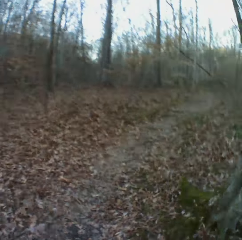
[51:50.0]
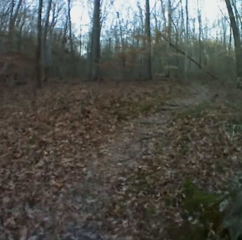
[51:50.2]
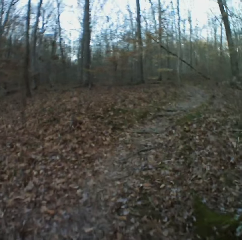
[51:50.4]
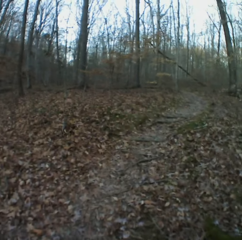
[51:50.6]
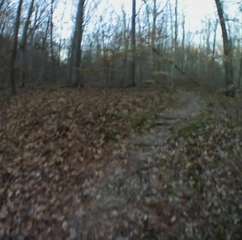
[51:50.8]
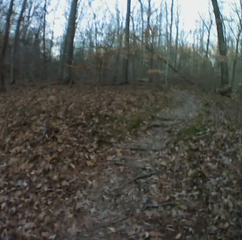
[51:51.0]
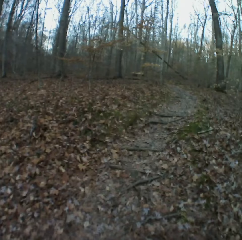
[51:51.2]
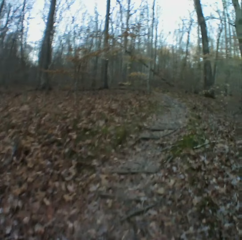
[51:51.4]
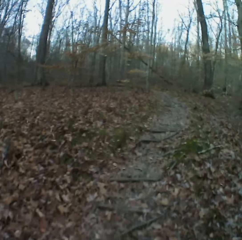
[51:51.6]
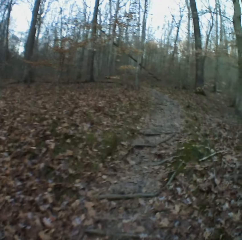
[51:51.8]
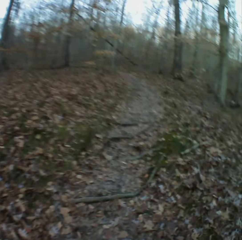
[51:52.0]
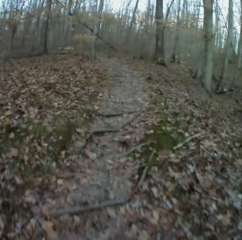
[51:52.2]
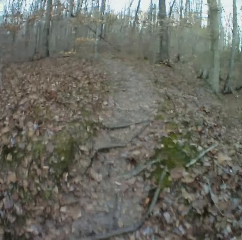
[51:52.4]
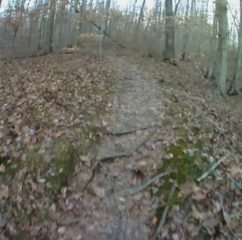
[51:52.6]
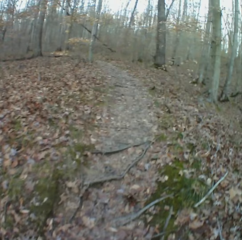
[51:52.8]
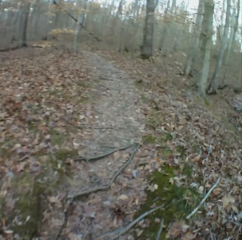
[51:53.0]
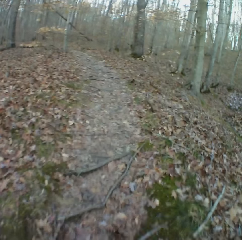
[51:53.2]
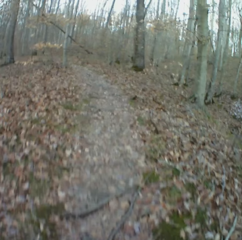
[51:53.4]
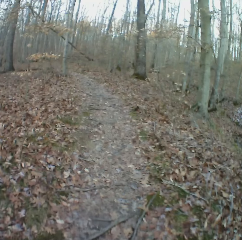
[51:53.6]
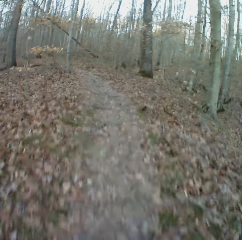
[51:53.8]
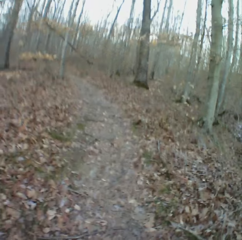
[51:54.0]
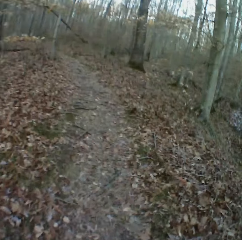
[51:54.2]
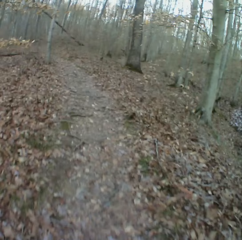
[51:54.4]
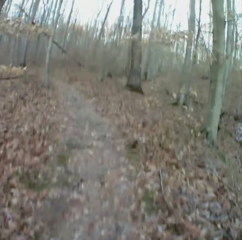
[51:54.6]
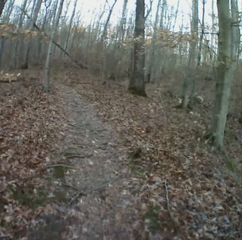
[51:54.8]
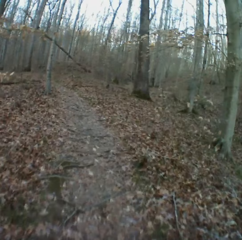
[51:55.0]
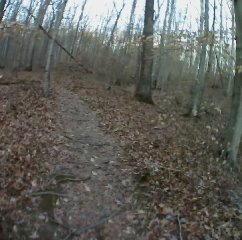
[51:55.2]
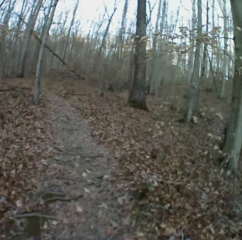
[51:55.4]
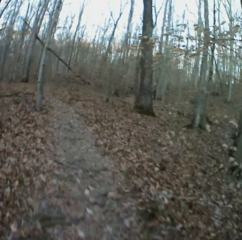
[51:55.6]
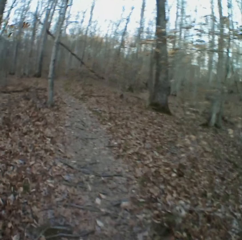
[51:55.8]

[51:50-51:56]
The camera wearer moves a hand. They walk around the forest.

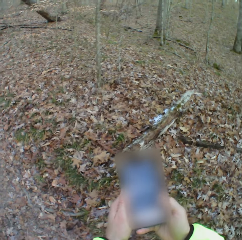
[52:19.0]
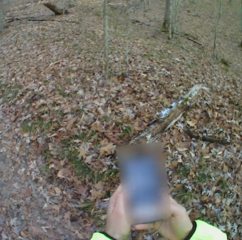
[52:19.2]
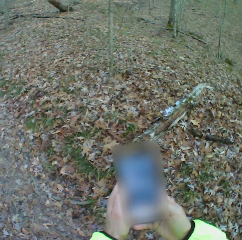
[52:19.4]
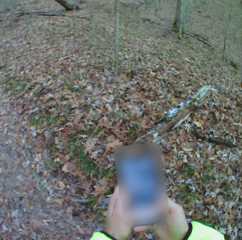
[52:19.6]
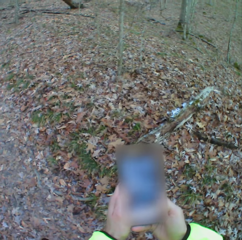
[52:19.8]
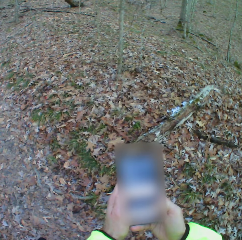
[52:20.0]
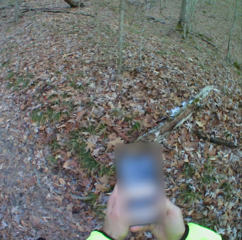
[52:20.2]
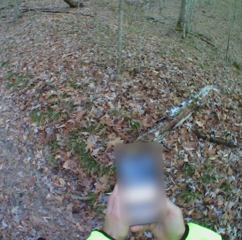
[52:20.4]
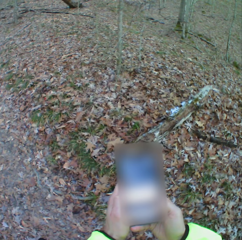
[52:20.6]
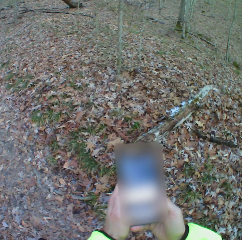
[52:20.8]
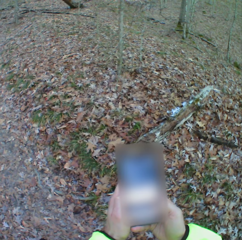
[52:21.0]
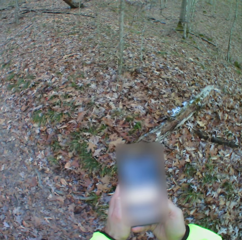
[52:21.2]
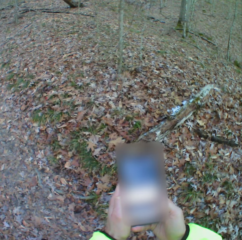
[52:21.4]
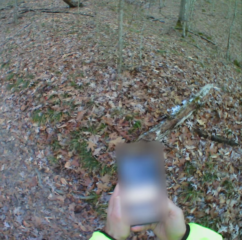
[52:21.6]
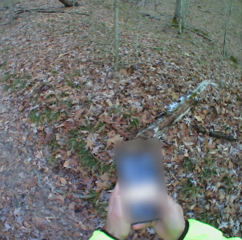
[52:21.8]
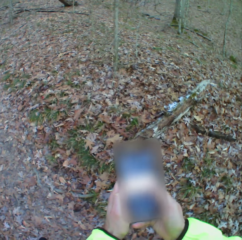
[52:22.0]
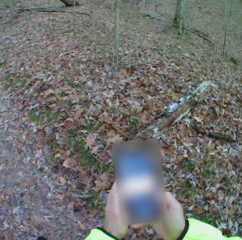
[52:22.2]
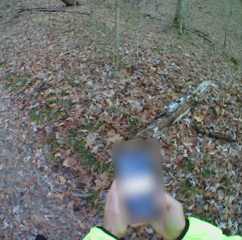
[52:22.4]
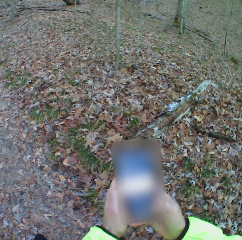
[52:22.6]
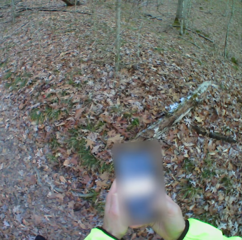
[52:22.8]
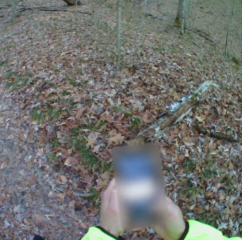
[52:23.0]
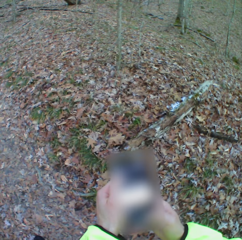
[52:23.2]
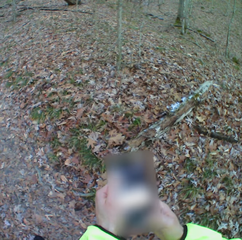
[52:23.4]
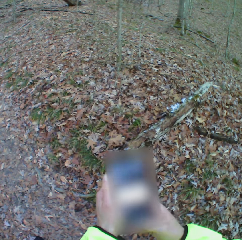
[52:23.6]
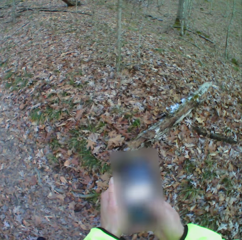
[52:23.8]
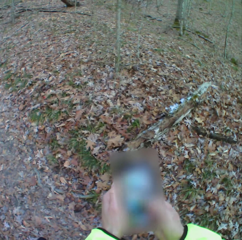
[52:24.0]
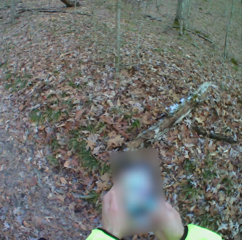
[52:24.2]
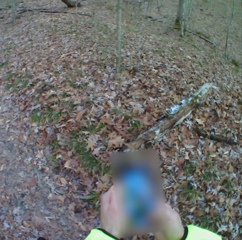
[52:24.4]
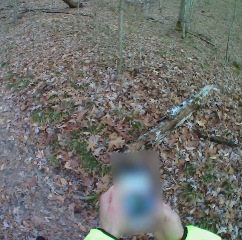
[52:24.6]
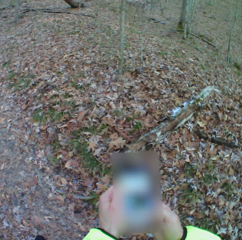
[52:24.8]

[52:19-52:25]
The camera wearer holds the phone with two hands. They move hands. They swipe the phone. They use the phone.

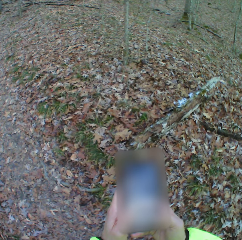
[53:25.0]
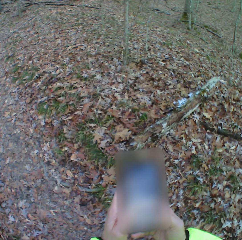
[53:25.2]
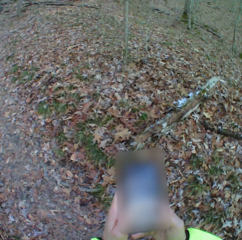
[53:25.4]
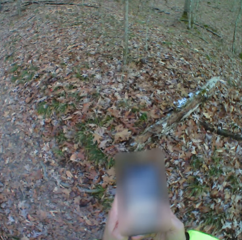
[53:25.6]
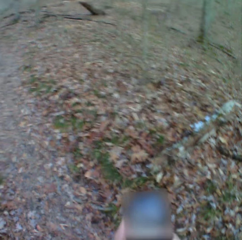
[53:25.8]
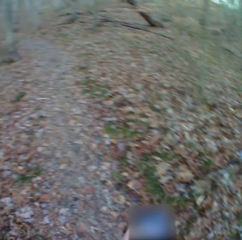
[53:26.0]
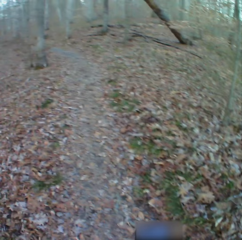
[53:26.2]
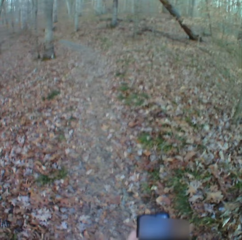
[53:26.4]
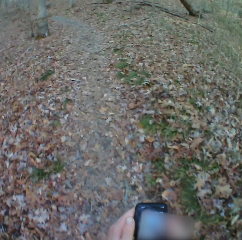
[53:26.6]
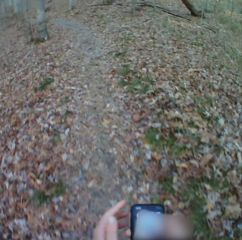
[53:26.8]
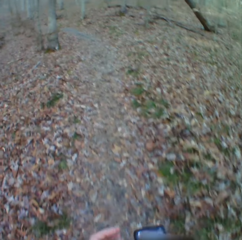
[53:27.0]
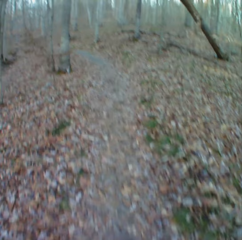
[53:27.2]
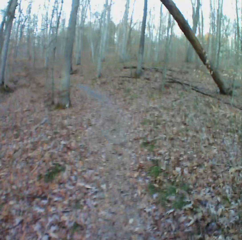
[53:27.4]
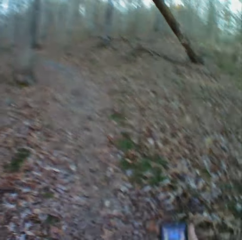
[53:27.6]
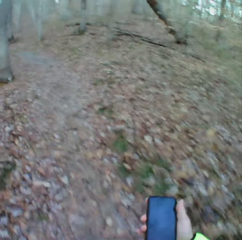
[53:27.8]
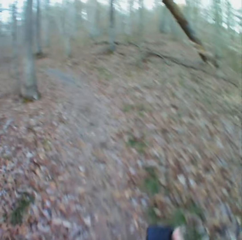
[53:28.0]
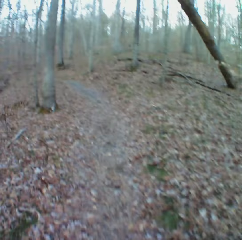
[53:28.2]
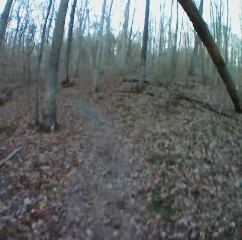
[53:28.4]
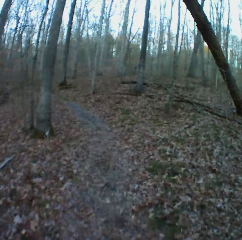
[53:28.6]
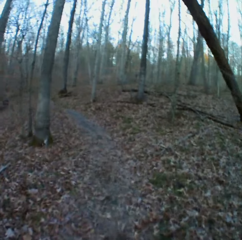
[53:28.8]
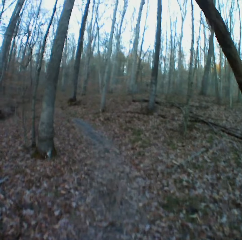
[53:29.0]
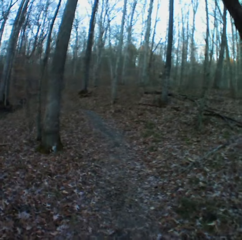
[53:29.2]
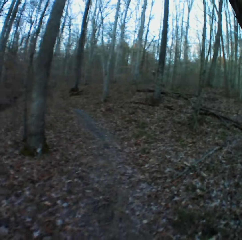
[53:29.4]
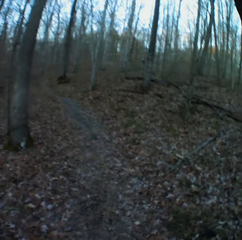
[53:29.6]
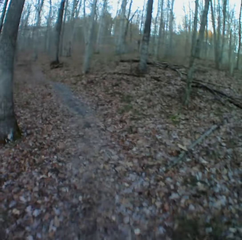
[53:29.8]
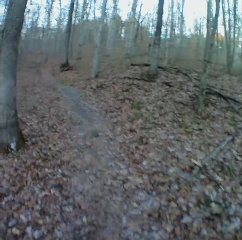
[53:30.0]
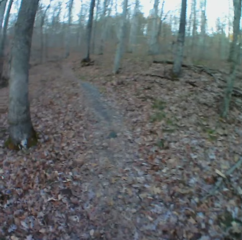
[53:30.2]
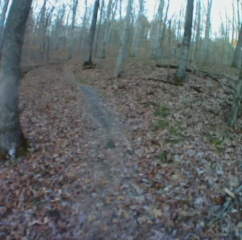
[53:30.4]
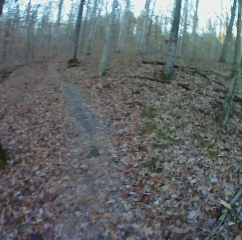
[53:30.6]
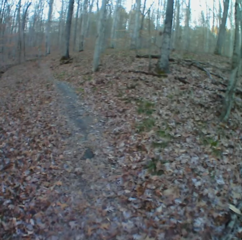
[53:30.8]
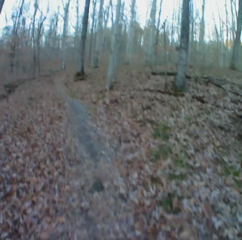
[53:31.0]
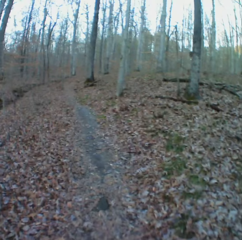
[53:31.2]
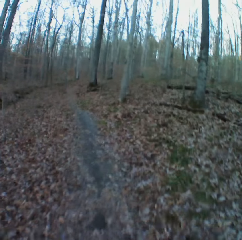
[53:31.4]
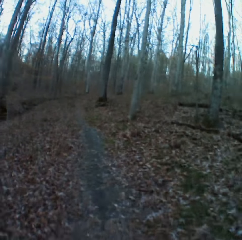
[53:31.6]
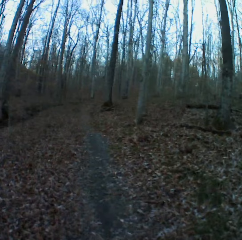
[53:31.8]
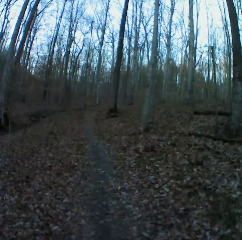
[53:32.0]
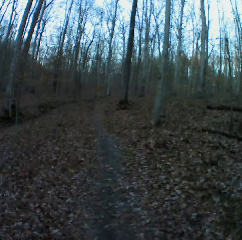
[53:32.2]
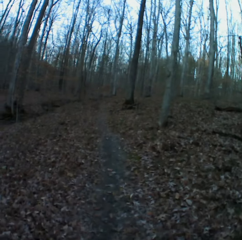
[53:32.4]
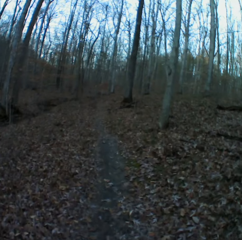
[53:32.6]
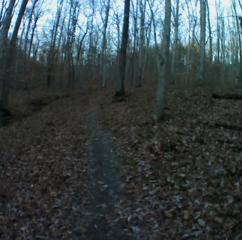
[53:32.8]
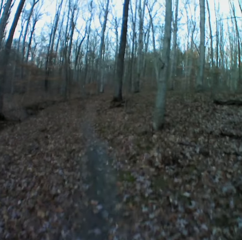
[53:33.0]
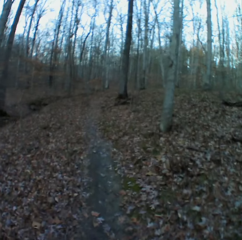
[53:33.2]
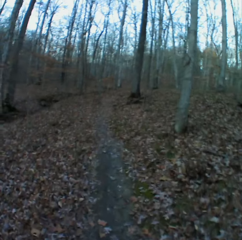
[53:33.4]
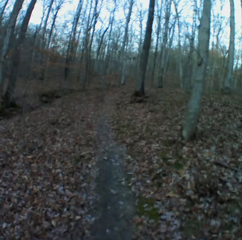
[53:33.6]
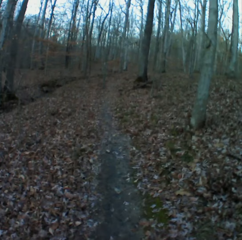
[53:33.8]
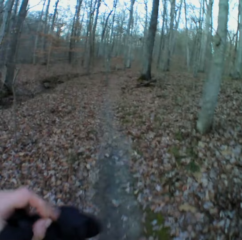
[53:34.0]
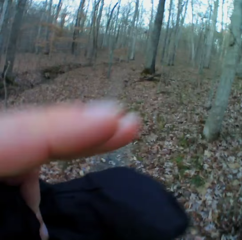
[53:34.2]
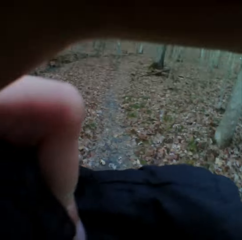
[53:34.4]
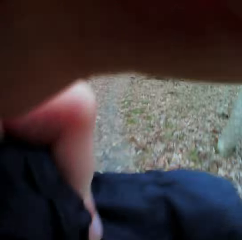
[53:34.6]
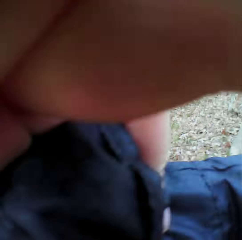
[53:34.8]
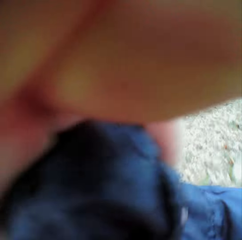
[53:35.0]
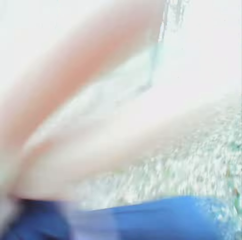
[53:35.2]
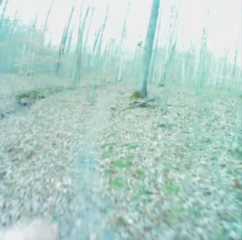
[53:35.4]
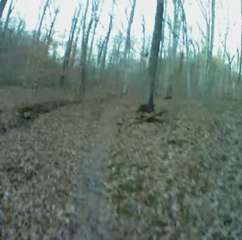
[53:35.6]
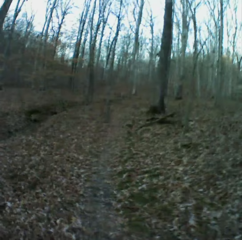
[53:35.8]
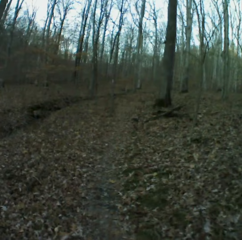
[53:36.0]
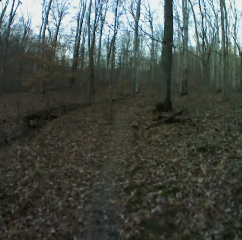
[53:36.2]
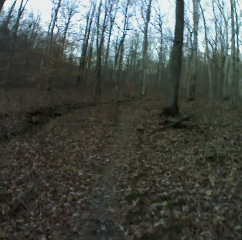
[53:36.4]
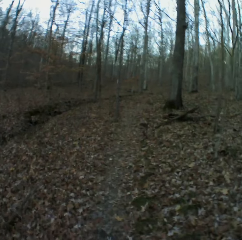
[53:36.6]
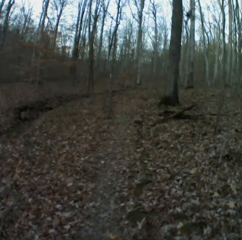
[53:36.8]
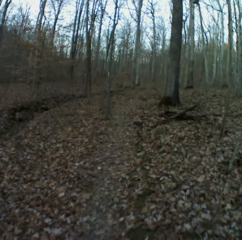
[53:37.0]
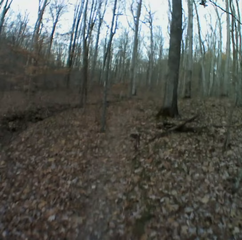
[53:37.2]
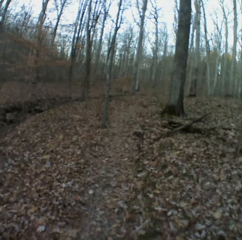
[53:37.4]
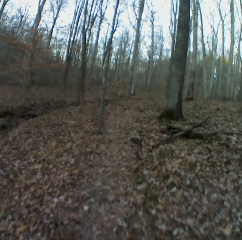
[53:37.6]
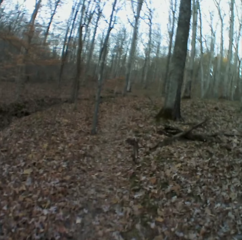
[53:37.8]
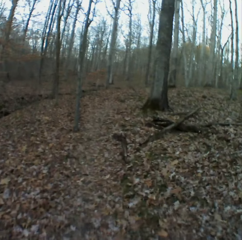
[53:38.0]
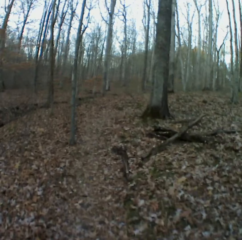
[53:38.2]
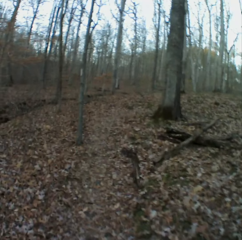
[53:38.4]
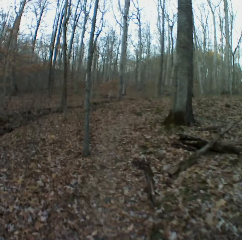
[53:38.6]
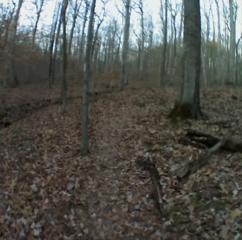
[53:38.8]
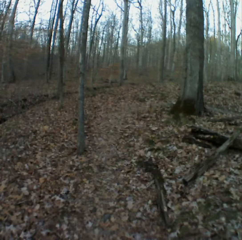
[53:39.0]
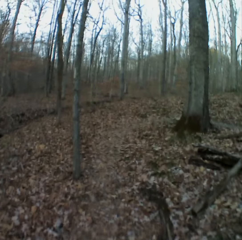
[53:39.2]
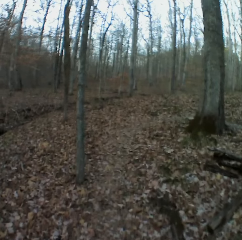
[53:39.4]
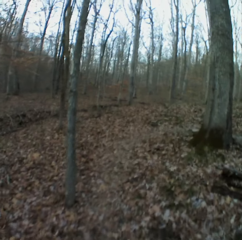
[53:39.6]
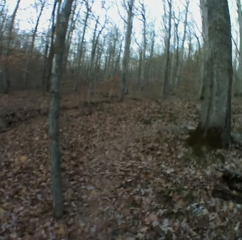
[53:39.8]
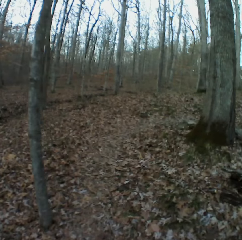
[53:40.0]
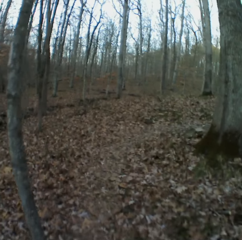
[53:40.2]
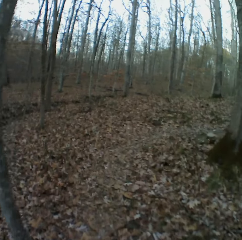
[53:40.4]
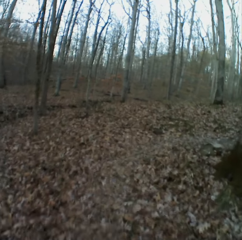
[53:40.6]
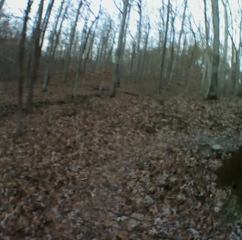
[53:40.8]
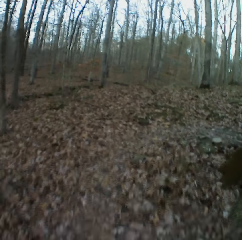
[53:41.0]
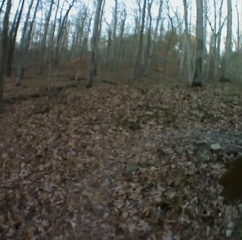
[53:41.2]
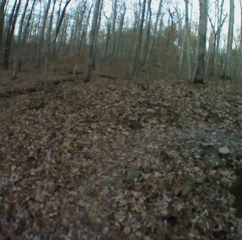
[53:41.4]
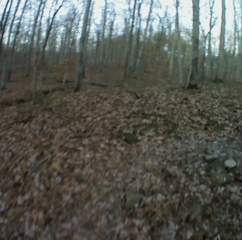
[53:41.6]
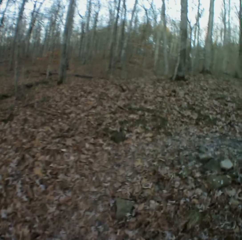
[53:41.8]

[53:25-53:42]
The camera wearer walks around the forest. They move the phone. They swipe the phone. They move a hand. They walk around the forest. They drop hands down. They raise the left hand and move a hand. They drop the hand down. They walk around the forest.
